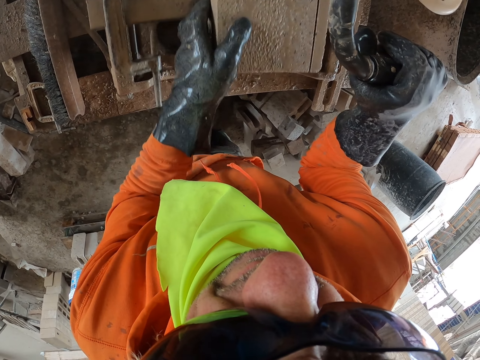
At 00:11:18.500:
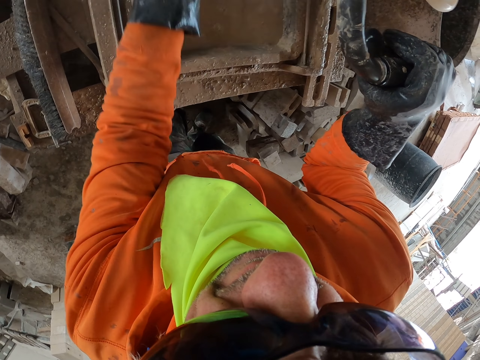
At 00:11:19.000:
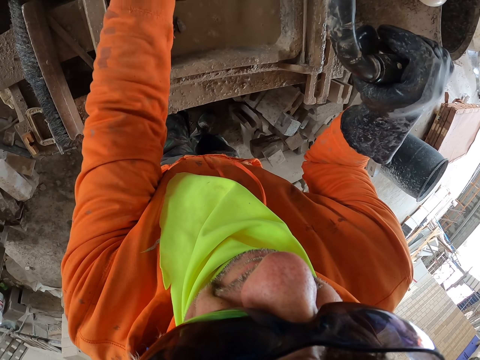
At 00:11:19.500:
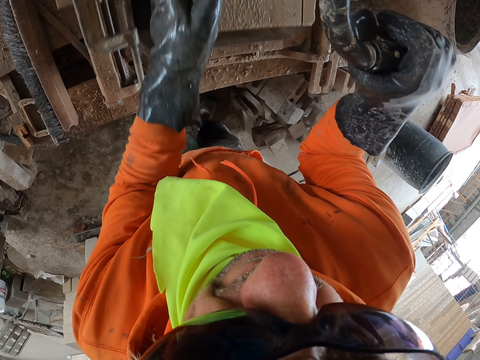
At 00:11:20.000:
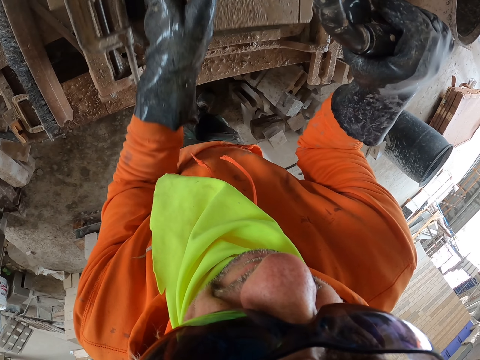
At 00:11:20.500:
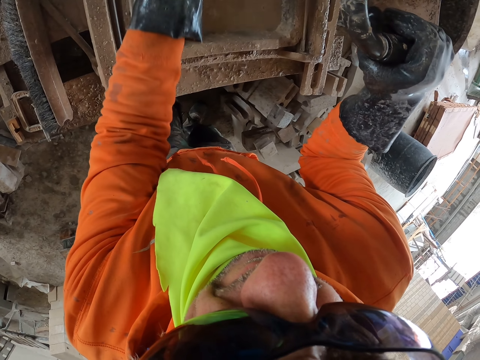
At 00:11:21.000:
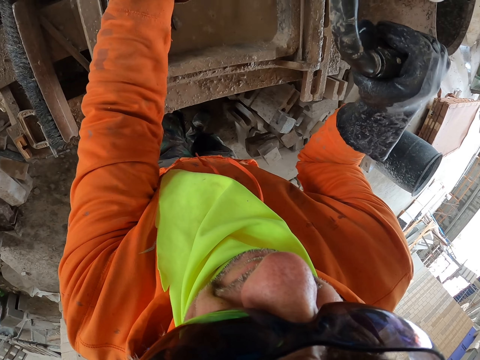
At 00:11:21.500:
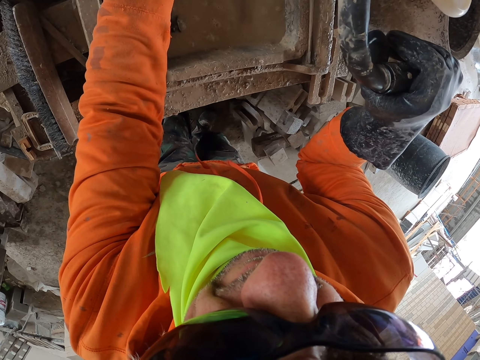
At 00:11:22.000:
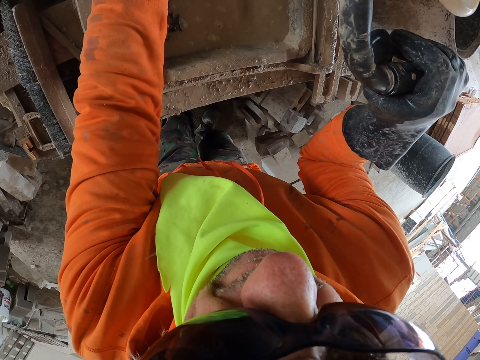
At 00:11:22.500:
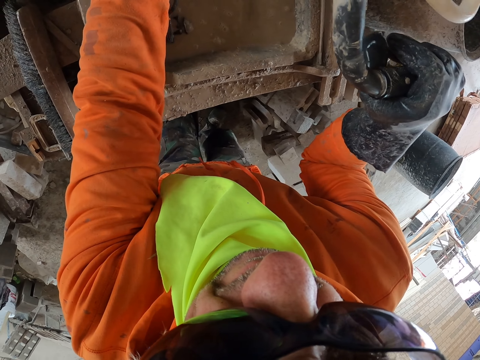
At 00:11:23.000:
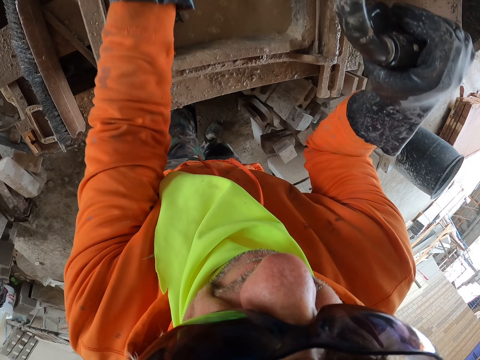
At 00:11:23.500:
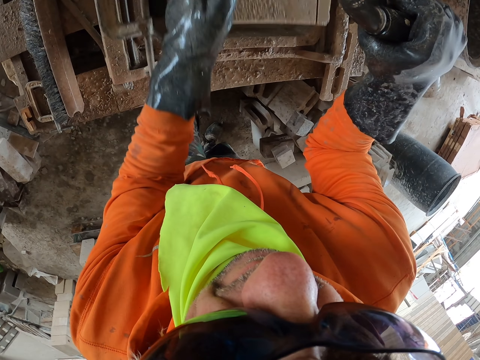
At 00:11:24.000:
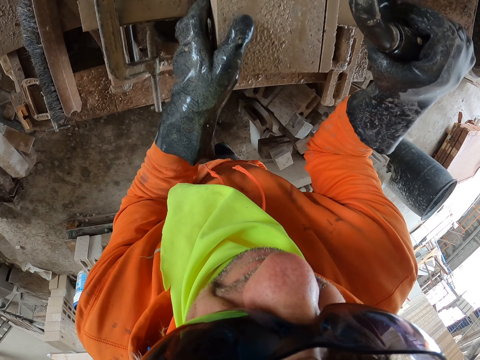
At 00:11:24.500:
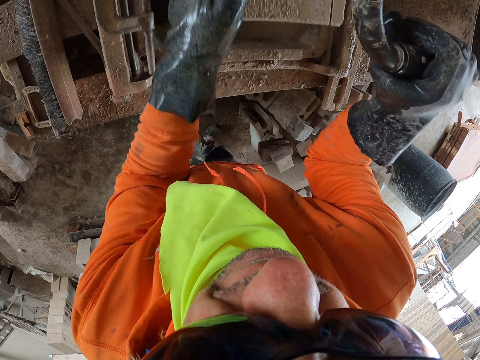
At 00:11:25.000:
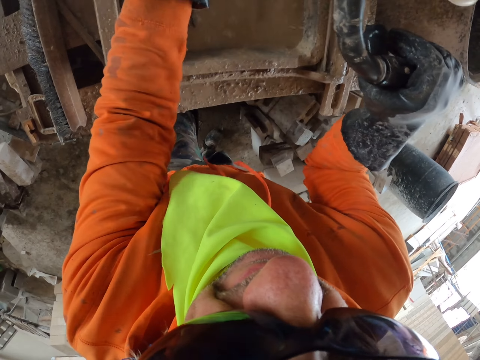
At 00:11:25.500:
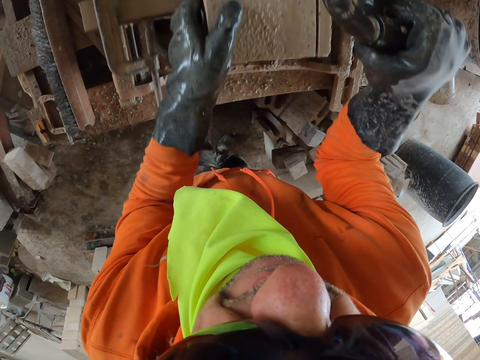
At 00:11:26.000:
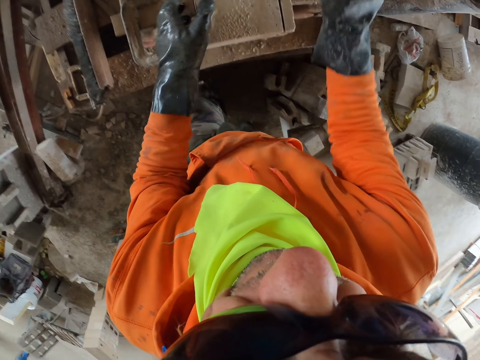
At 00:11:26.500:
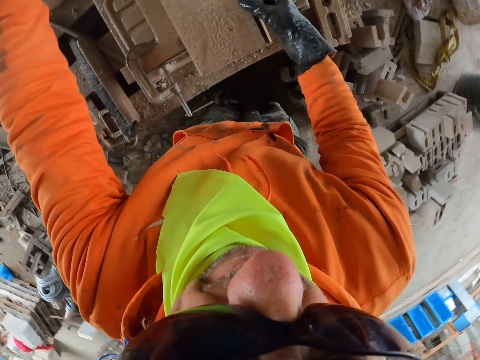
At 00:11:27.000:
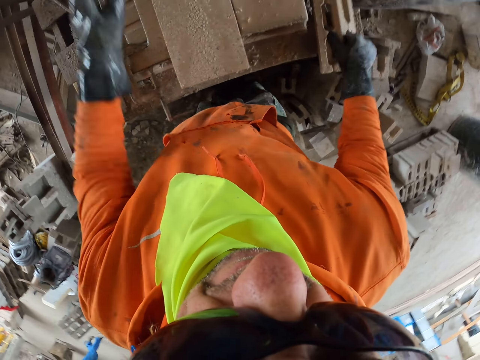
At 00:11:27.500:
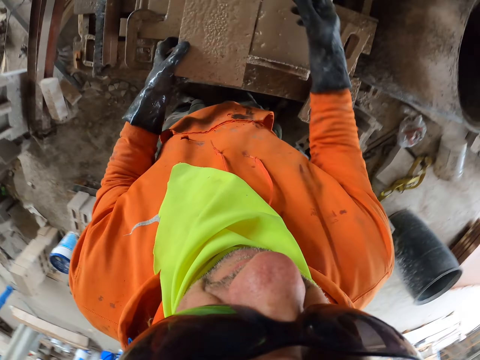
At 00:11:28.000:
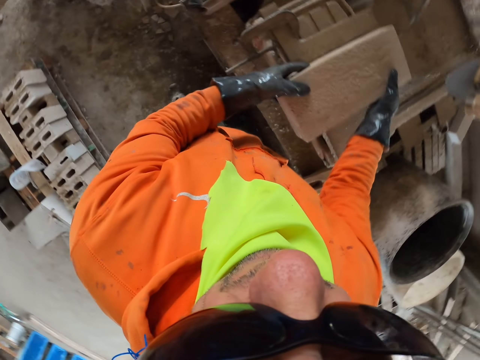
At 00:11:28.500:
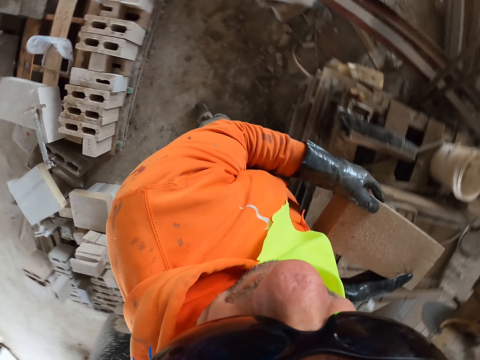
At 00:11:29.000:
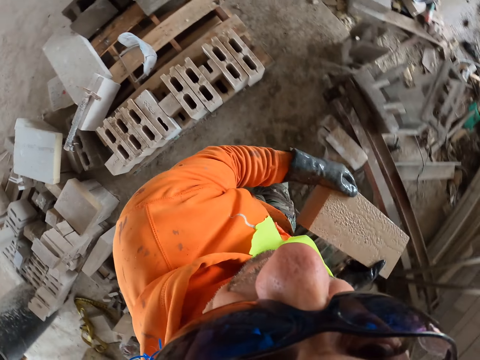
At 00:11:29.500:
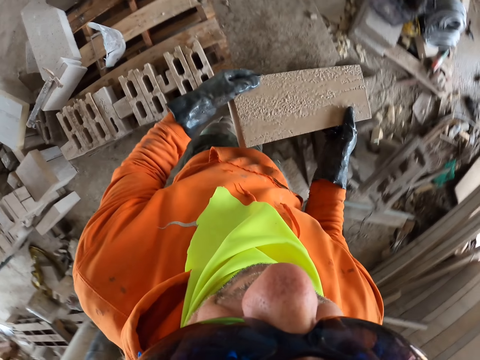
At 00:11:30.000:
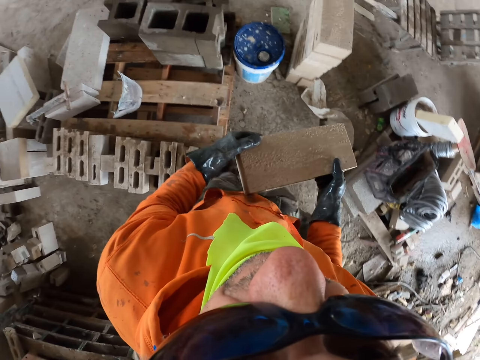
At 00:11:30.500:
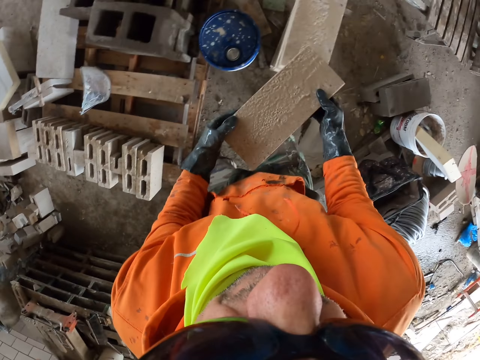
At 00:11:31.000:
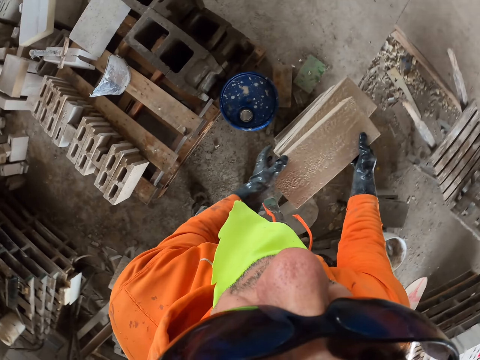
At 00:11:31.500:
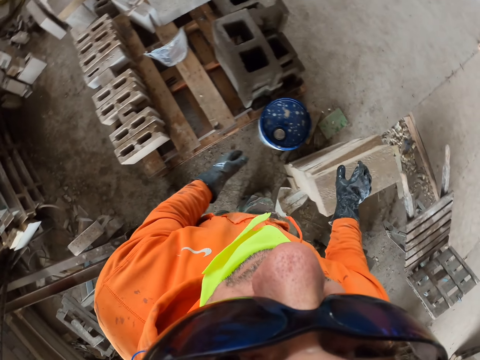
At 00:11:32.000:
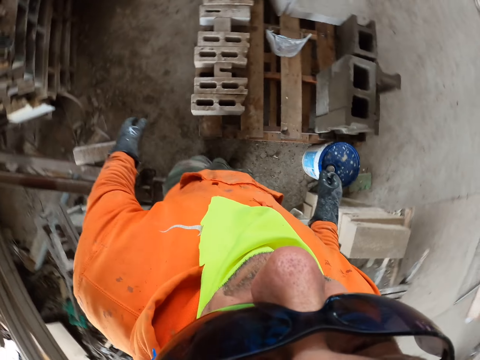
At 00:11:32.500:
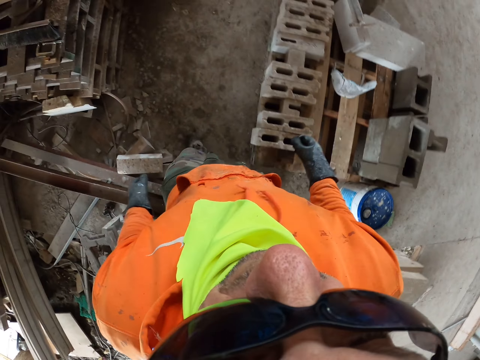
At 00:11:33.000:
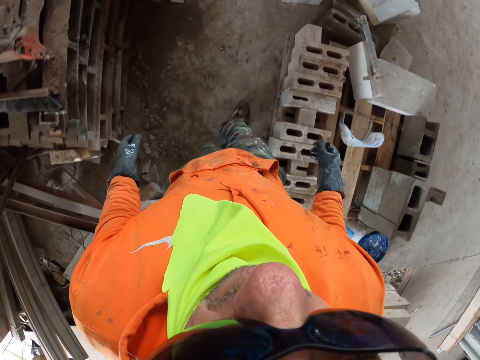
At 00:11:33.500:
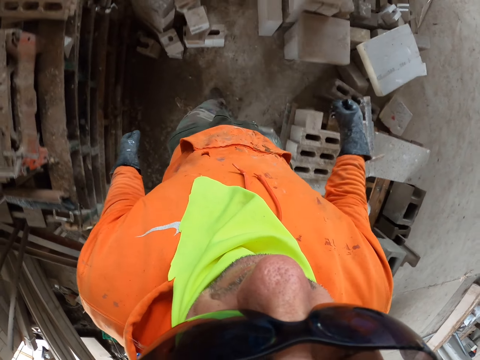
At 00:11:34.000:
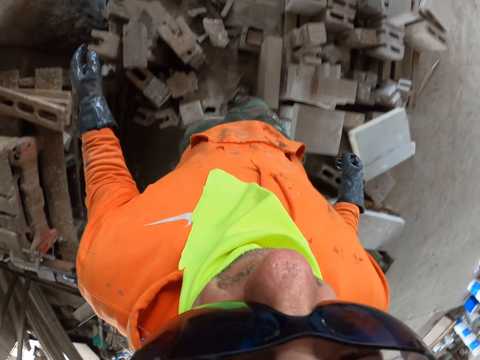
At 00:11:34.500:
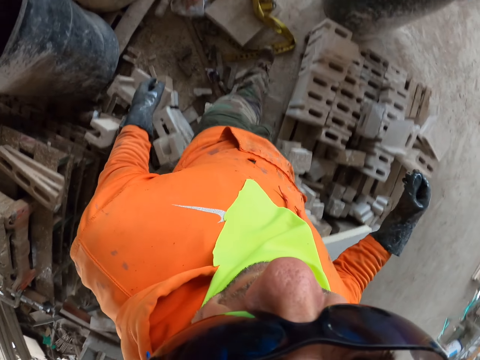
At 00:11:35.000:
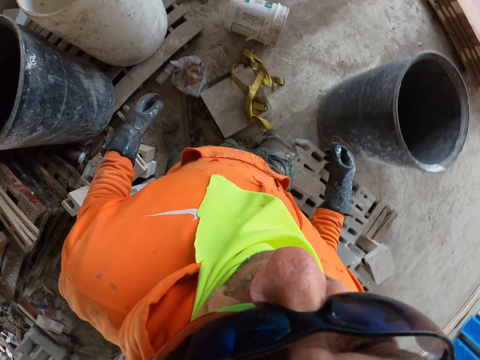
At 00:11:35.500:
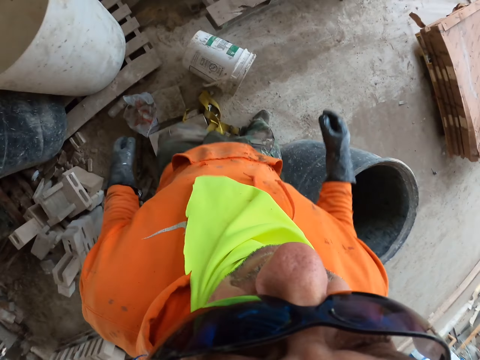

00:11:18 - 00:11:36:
The camera wearer opens and closes the machine. They put the brick aside. They pick up the brick. They put the brick aside. They walk around.

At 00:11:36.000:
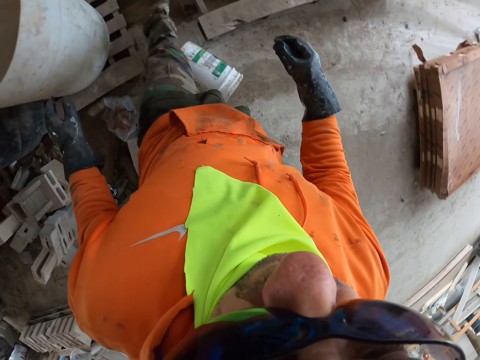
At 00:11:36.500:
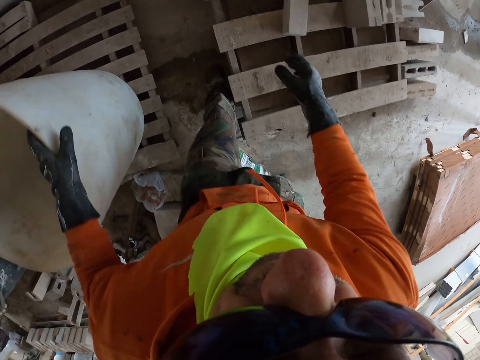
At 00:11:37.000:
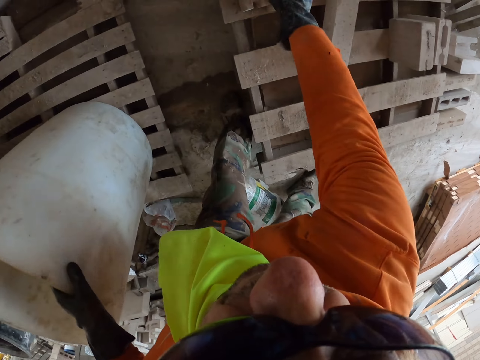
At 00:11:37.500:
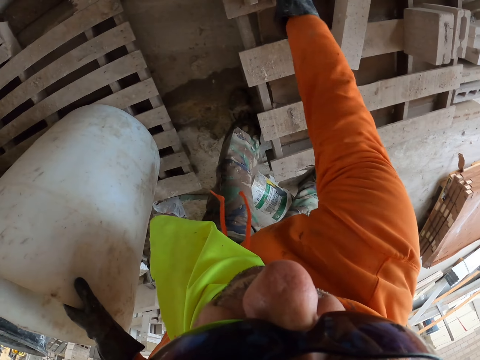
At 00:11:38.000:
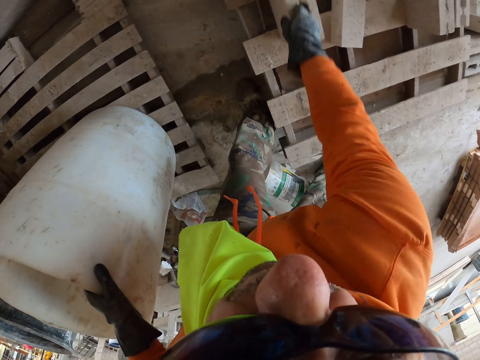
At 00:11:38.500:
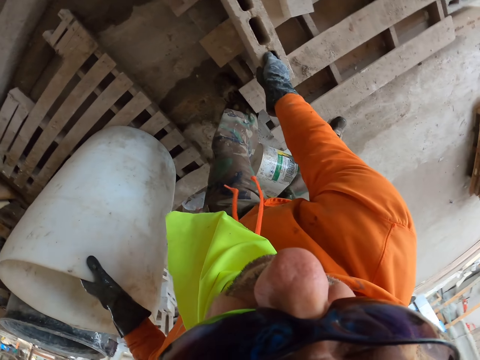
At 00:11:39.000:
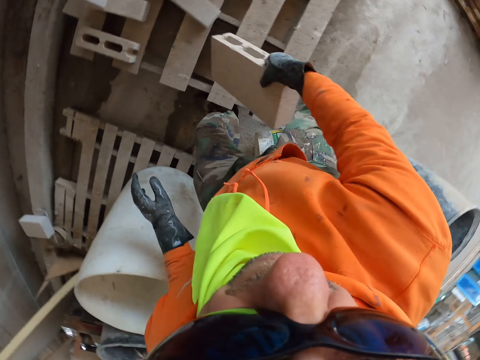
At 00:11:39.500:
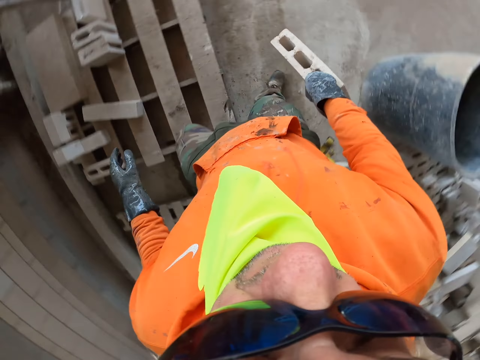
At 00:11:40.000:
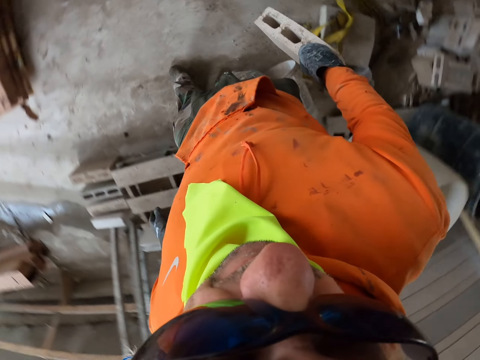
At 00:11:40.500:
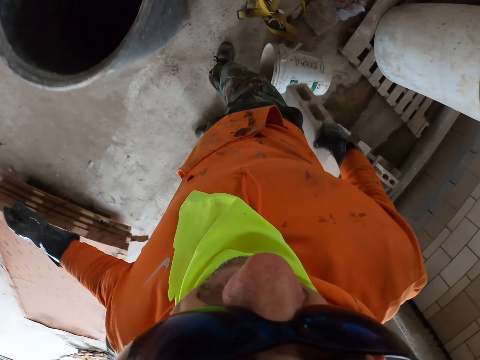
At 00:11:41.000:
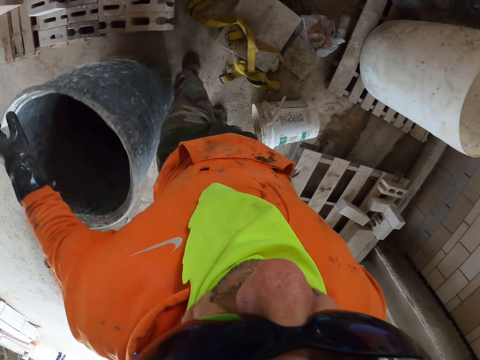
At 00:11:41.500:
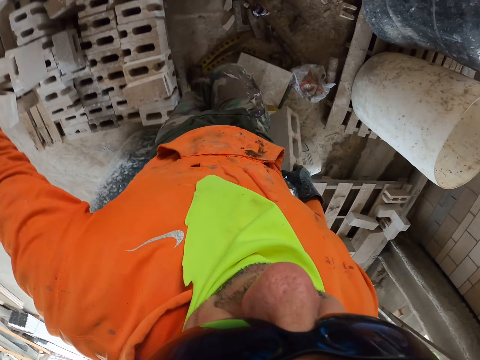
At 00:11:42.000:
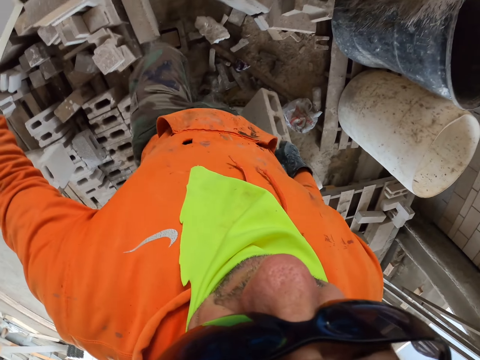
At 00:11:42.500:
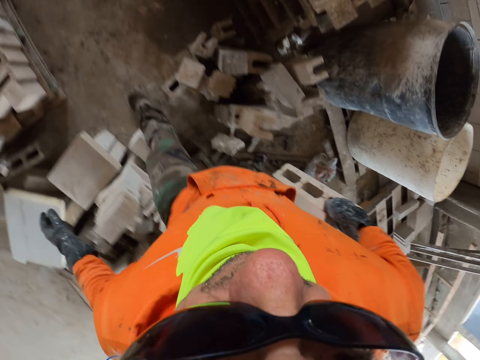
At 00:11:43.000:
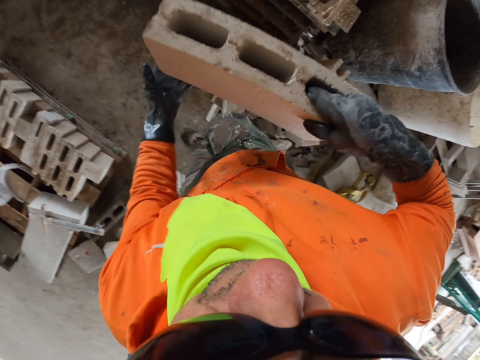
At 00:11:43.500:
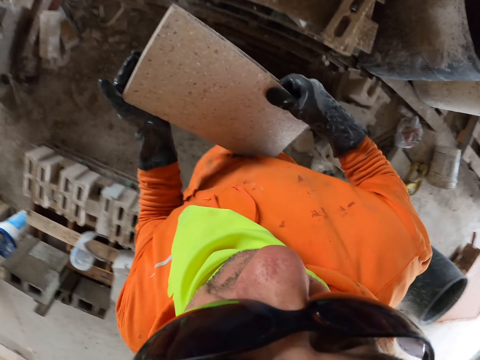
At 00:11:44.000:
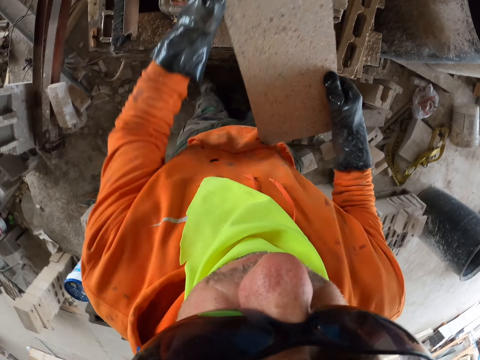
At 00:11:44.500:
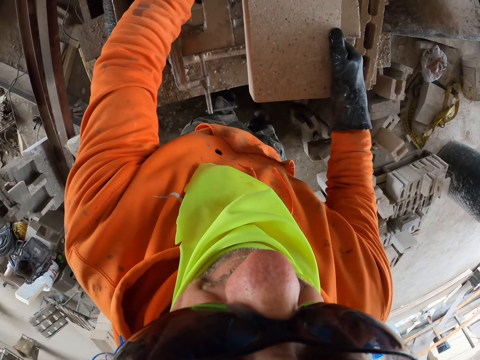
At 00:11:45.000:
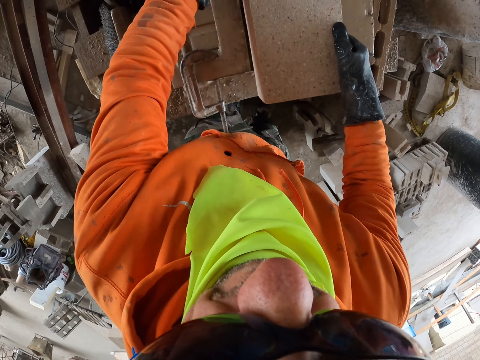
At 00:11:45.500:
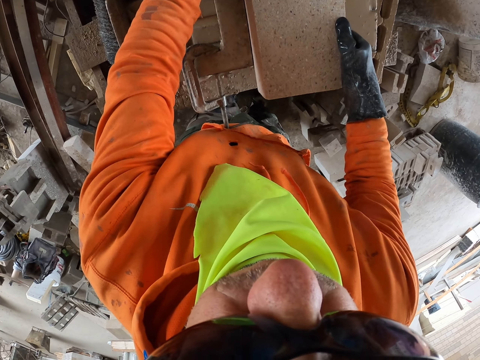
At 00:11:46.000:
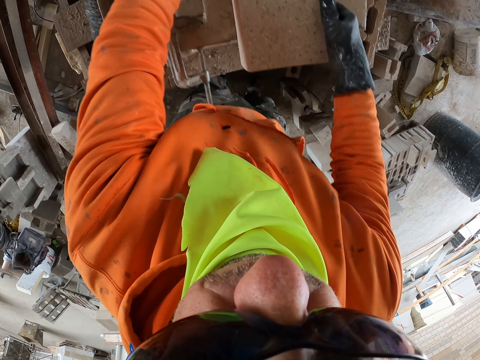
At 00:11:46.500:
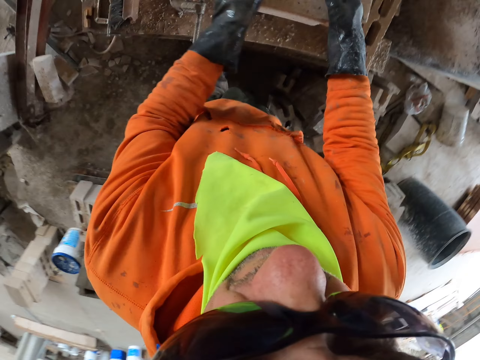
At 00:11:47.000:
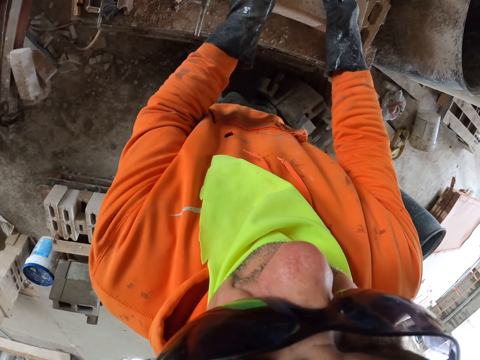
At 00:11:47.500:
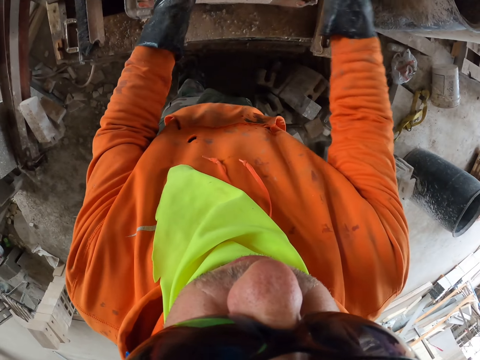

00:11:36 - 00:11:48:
The camera wearer picks up a brick. They carry the brick. They put the brick on the brick maker.
